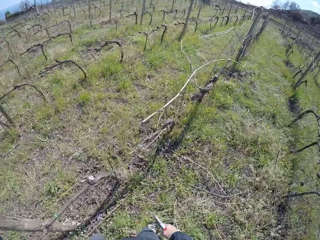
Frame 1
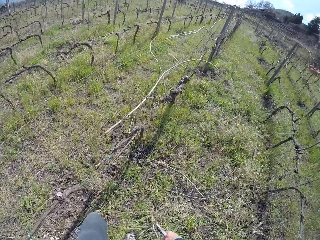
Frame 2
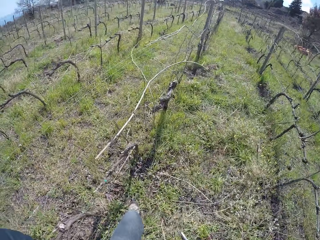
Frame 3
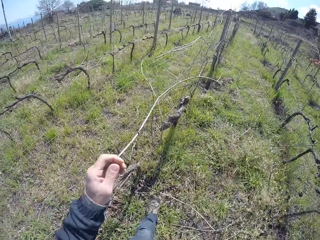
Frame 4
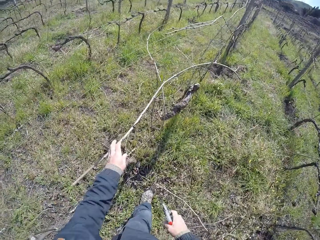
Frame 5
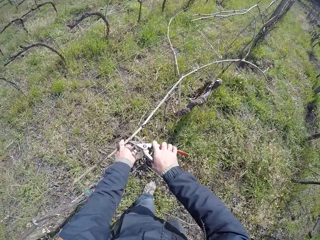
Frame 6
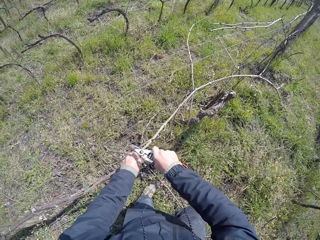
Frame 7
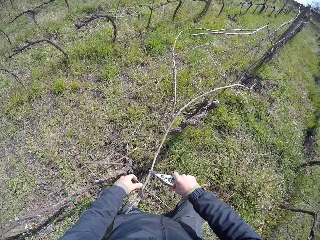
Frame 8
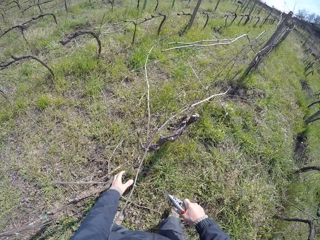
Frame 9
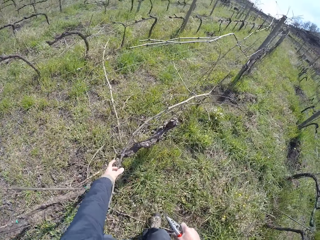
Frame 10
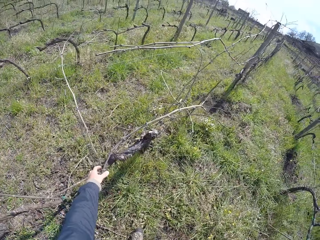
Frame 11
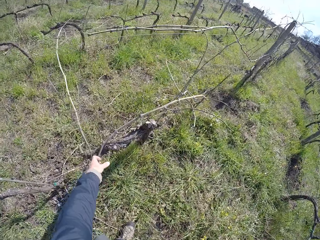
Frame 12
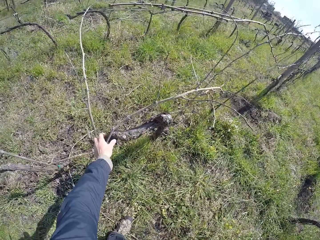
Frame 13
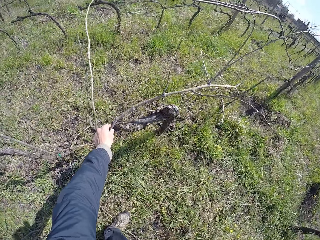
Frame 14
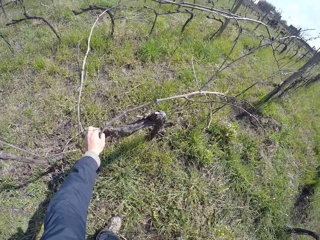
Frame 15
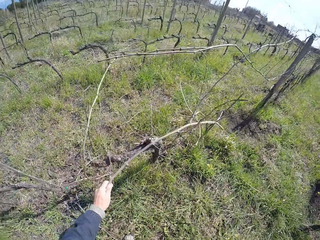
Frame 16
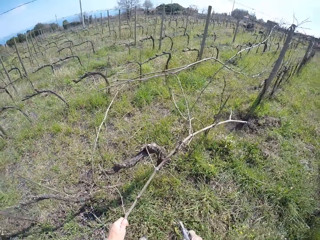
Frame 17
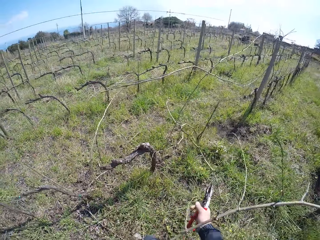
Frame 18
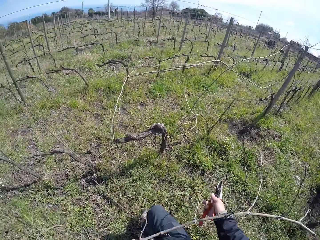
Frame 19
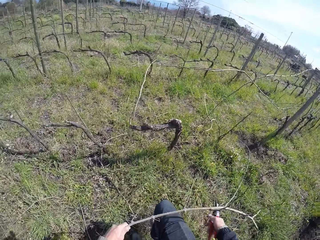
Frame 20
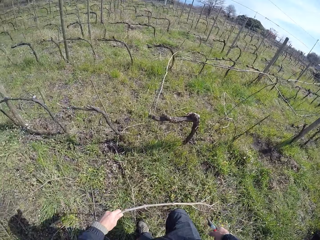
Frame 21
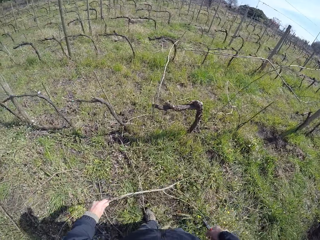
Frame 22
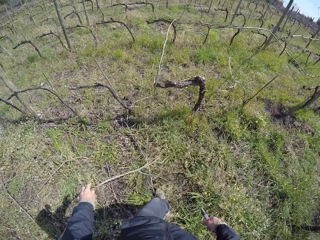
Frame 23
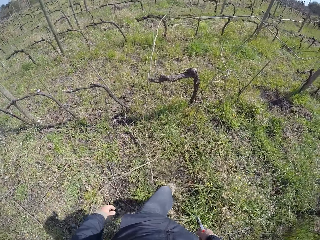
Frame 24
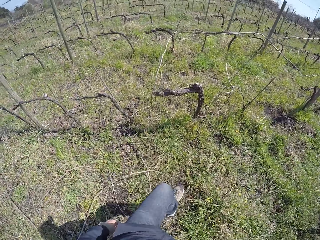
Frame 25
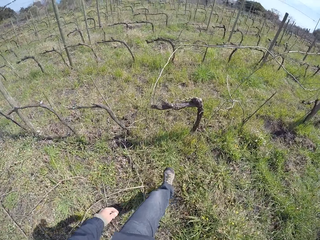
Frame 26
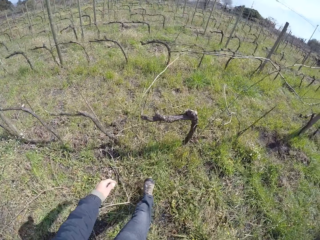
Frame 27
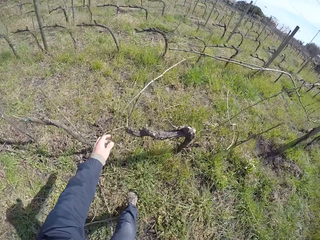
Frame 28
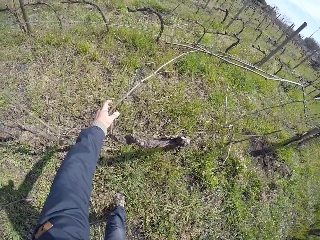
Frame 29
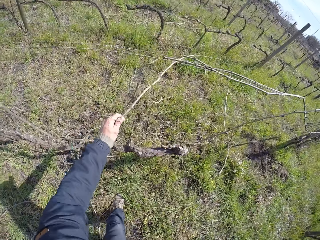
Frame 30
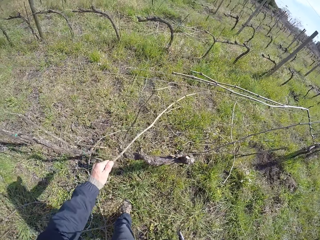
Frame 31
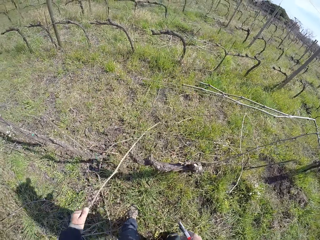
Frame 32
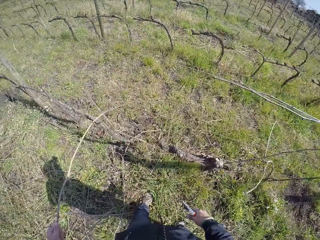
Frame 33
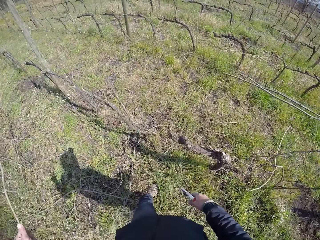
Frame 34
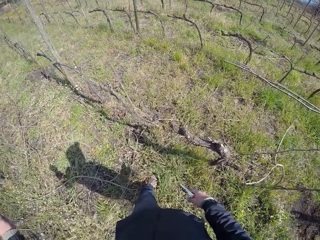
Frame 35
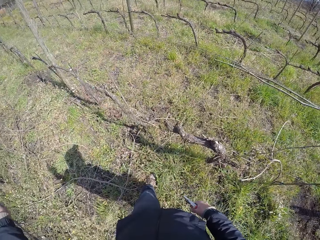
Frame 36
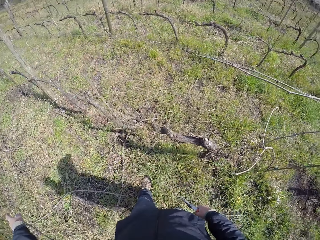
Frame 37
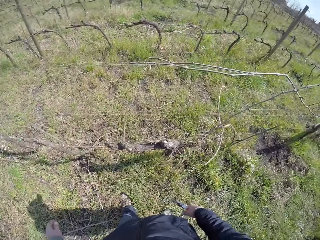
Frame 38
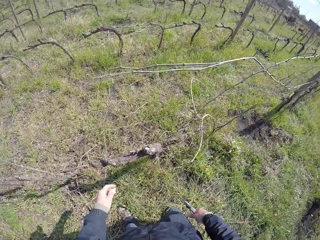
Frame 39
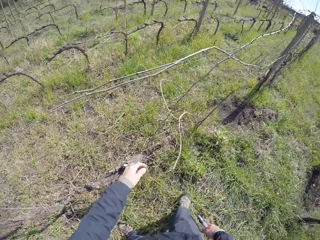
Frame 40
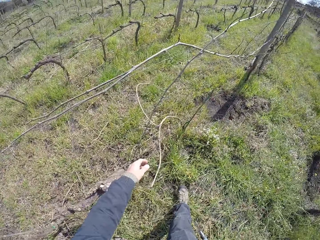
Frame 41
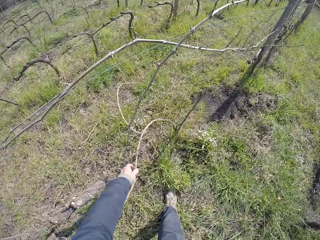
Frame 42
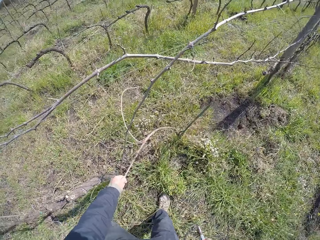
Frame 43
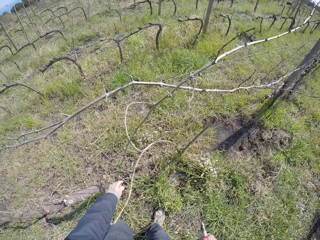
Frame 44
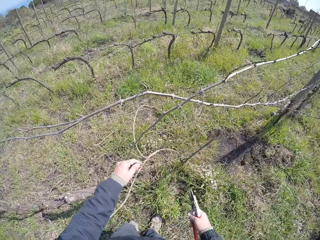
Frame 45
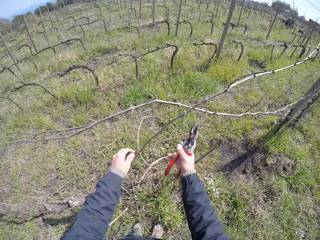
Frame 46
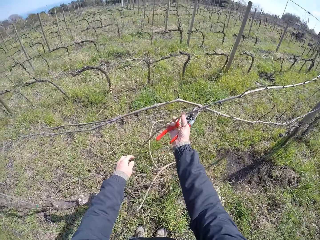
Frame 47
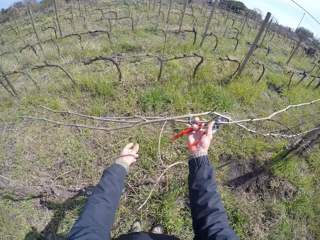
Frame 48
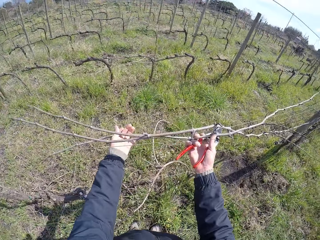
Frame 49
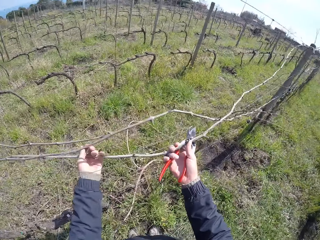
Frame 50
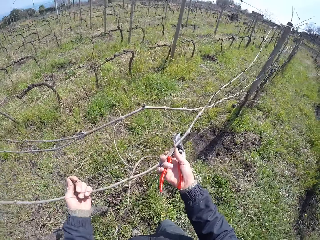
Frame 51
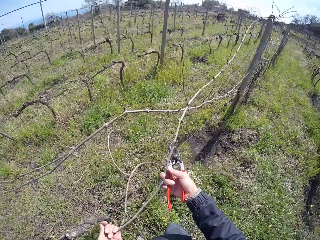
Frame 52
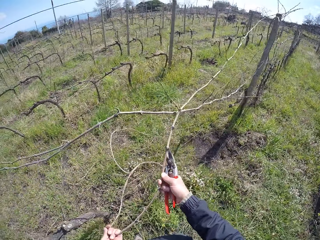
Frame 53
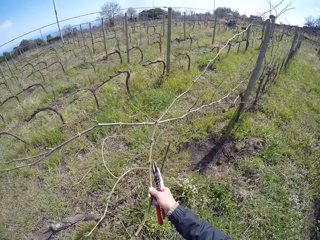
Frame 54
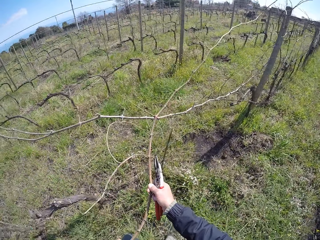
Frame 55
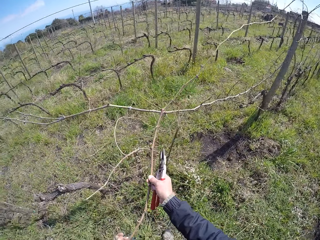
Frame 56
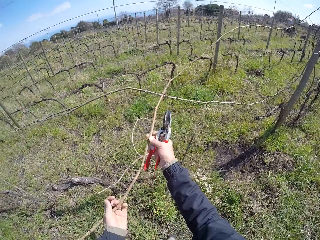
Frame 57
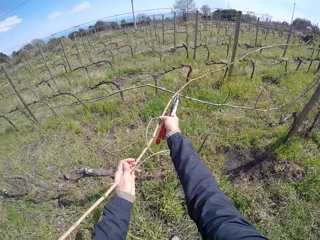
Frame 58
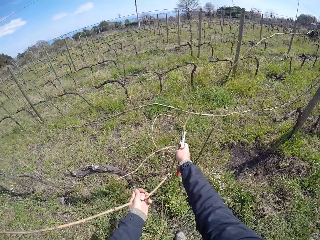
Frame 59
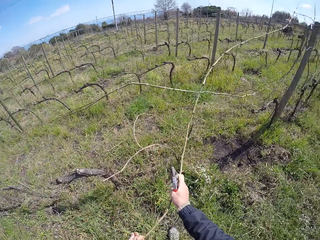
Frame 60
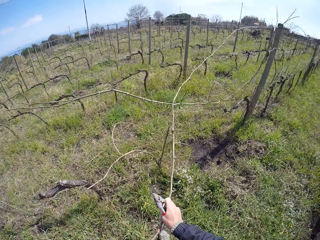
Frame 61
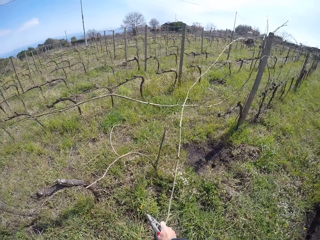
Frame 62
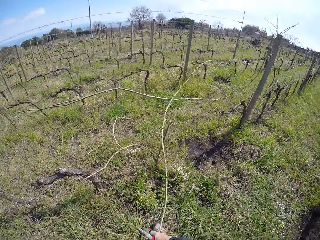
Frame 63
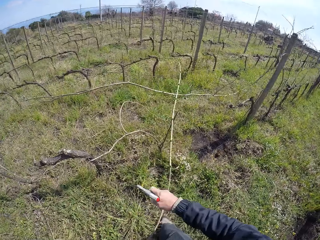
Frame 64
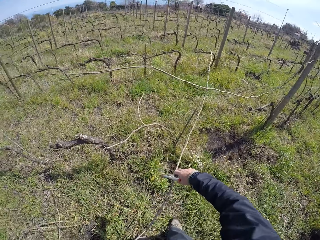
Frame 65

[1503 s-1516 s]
The camera wearer touches the camera on her head. She walks in the farm. She holds a twig on the barbed wire with her left hand and cuts the twig with the cutter in her right hand. She removes a twig on the barbed wire with her left hand. She drops the twig in her left hand on the ground. She removes a twig on the barbed wire with her left hand. She drops the twig in her left hand on the ground. She holds a twig on the barbed wire with her left hand. She removes the twig on the barbed wire with both hands.

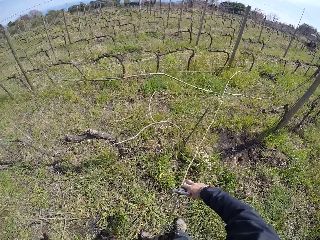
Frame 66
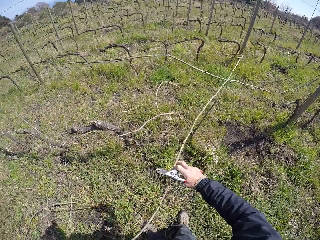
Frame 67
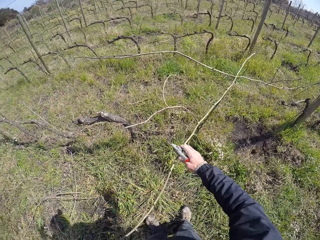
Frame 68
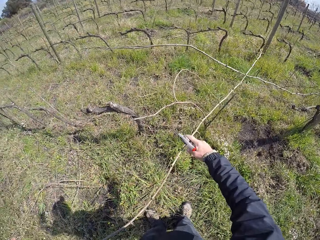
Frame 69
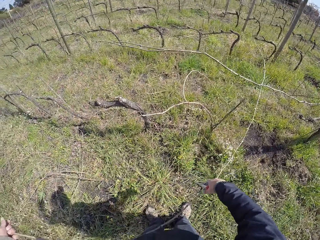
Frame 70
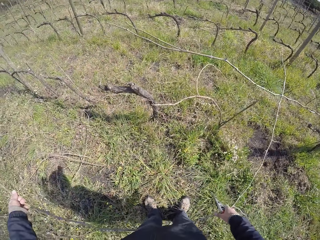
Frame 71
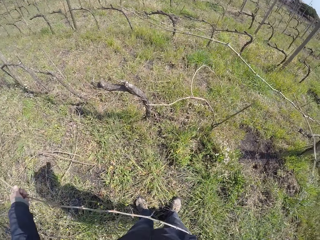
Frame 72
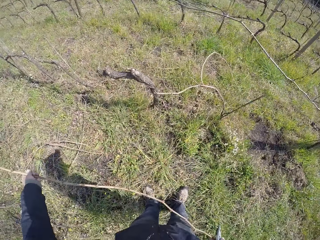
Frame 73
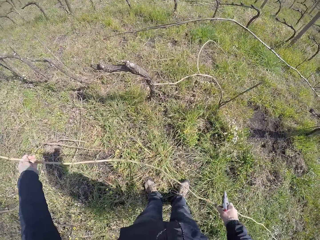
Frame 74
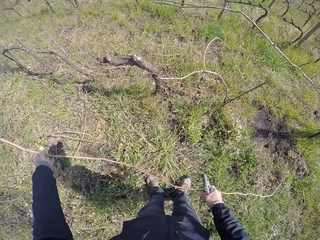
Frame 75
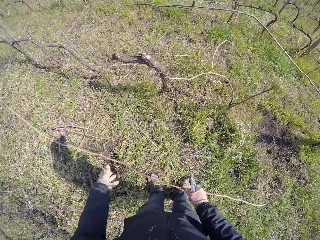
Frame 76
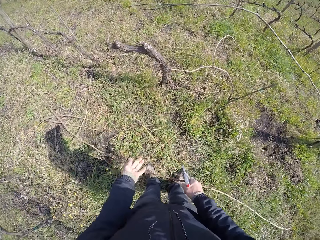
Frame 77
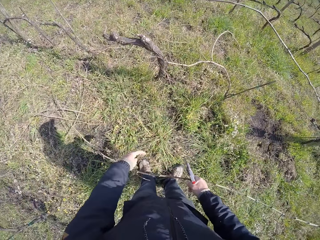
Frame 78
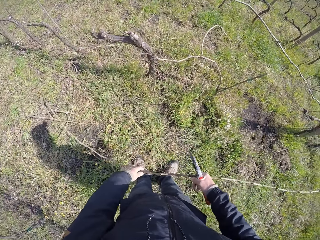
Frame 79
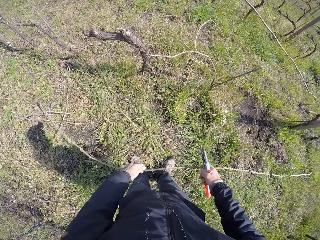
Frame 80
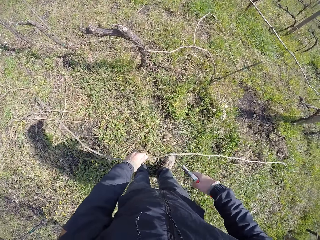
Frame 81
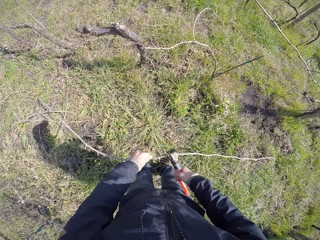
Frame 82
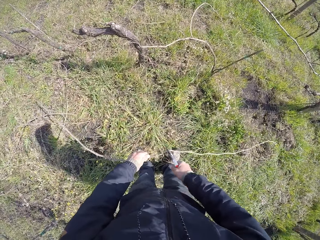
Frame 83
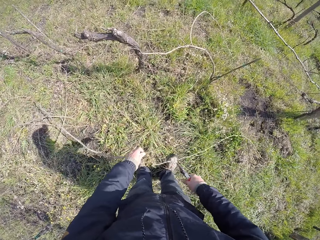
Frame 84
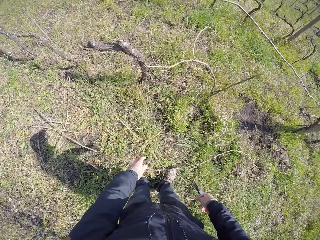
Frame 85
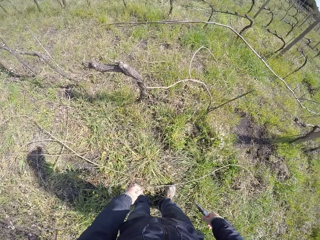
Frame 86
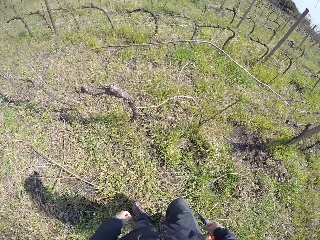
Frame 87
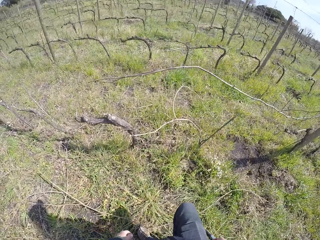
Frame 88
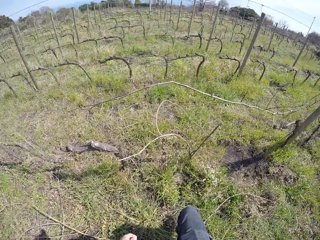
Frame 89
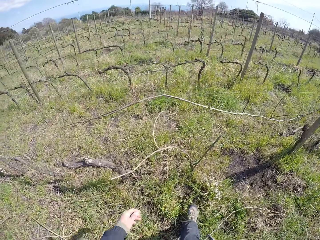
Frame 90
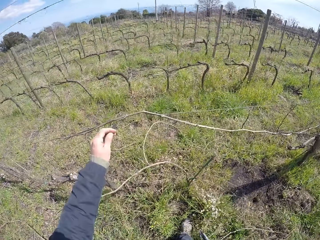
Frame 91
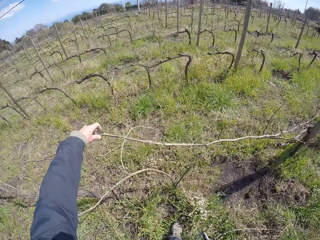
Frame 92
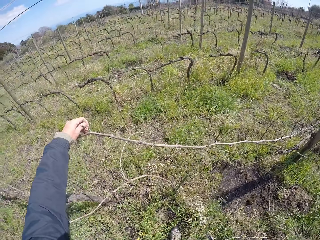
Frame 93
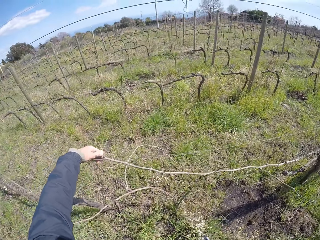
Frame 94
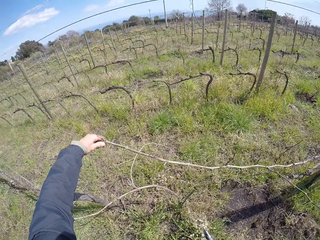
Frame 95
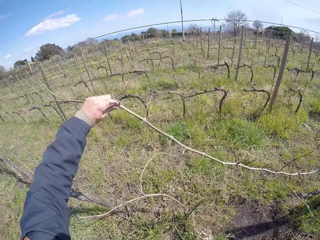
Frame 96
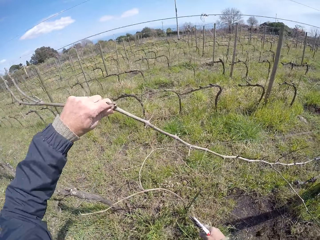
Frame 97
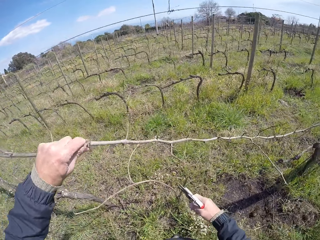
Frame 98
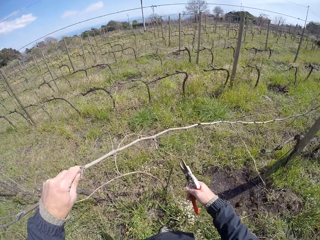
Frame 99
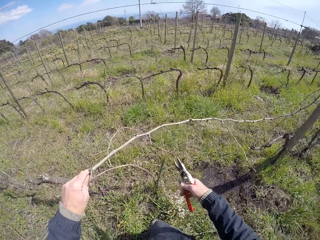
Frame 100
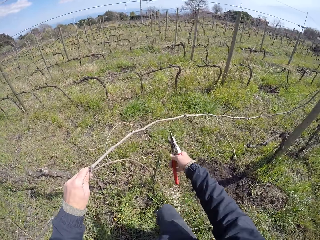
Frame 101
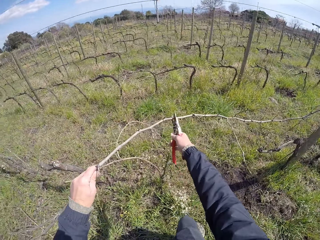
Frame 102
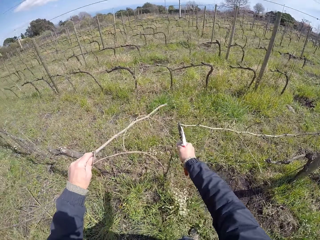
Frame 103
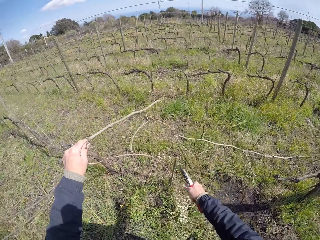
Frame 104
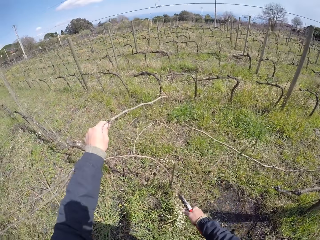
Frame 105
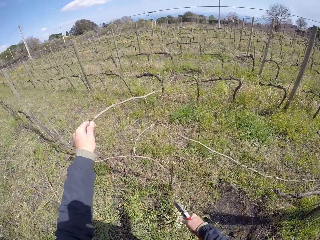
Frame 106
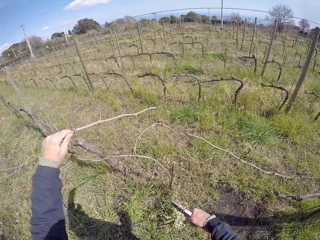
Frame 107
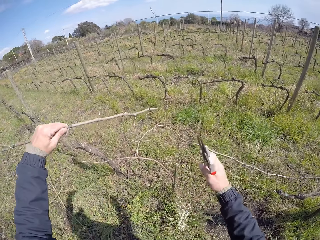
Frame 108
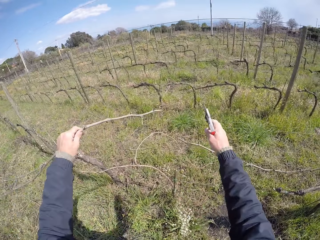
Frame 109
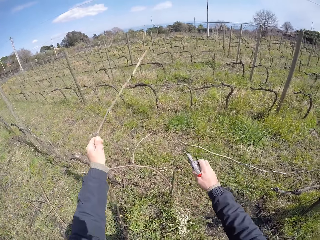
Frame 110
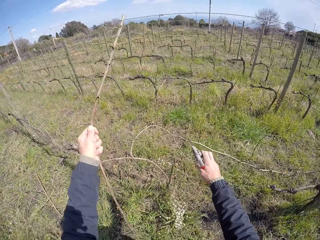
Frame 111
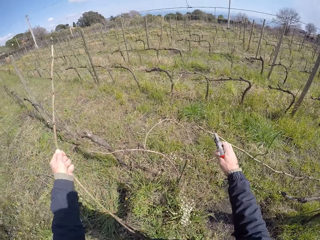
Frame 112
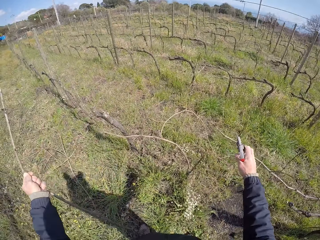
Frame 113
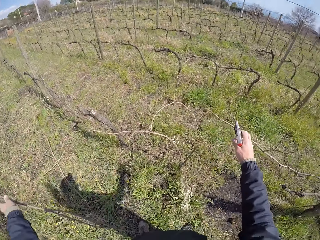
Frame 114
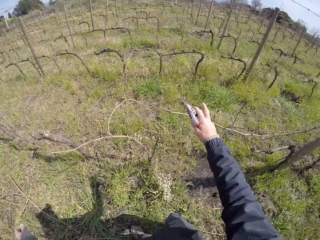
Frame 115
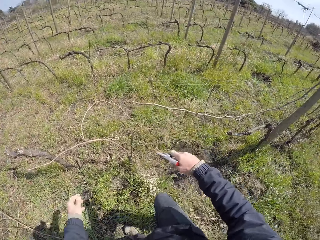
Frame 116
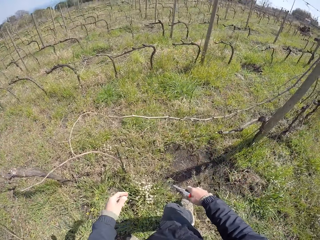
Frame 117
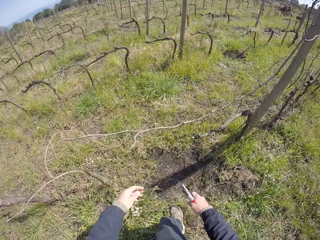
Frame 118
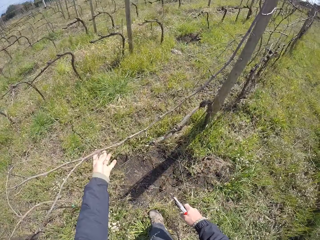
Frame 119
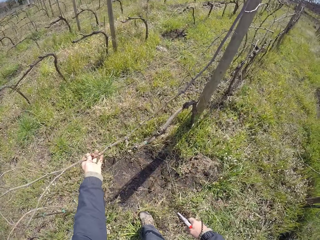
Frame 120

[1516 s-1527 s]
The camera wearer cuts the twig with the cutter in her right hand. She drops the twig in her left hand on the ground. She removes a twig on the cutter with her left hand. She cuts the twig with the cutter in her right hand. She touches the barbed wire with her right hand. She drops the twig in her left hand on the ground.
